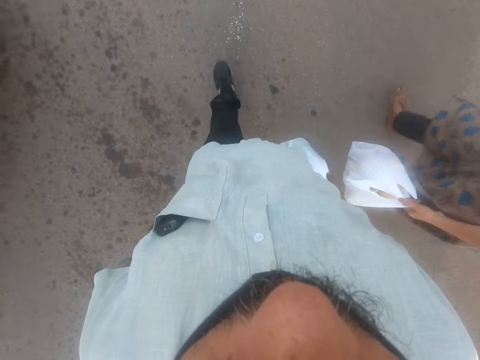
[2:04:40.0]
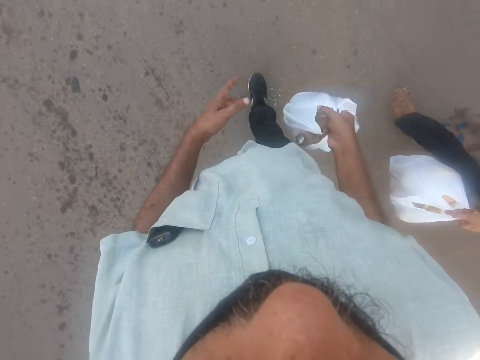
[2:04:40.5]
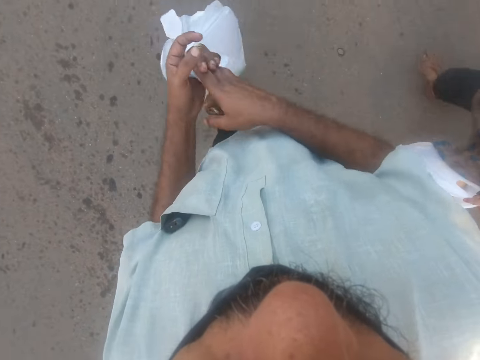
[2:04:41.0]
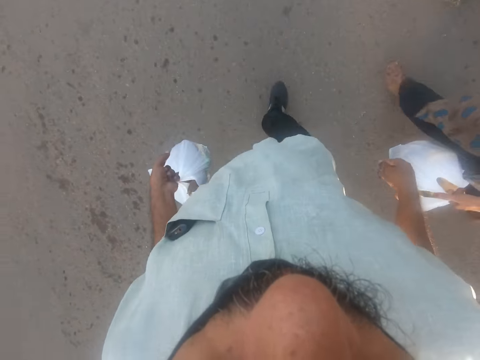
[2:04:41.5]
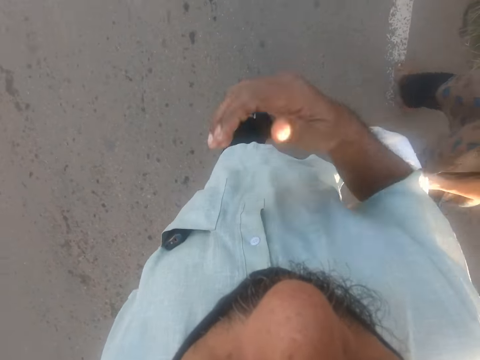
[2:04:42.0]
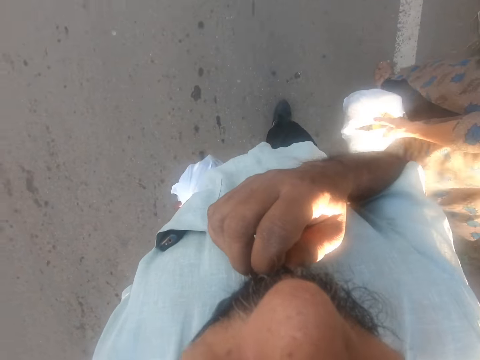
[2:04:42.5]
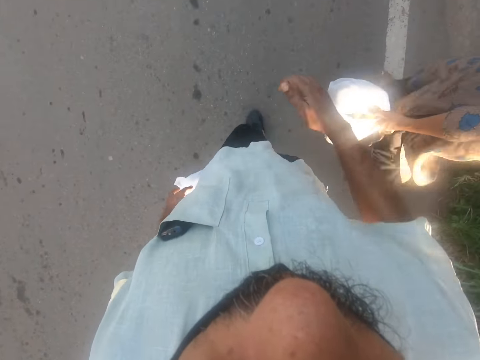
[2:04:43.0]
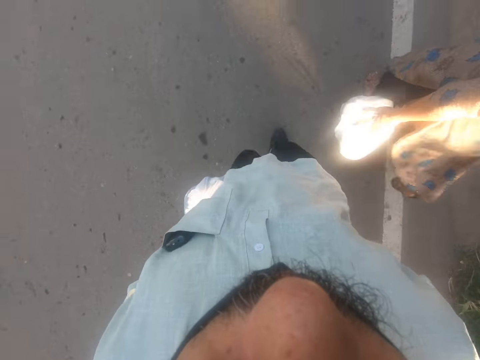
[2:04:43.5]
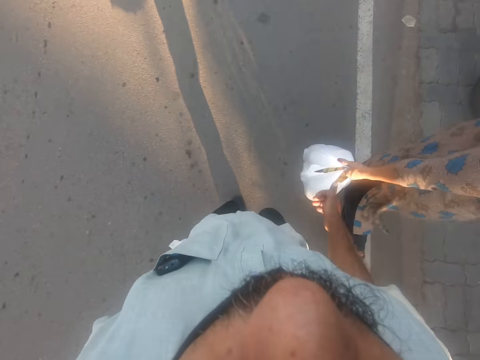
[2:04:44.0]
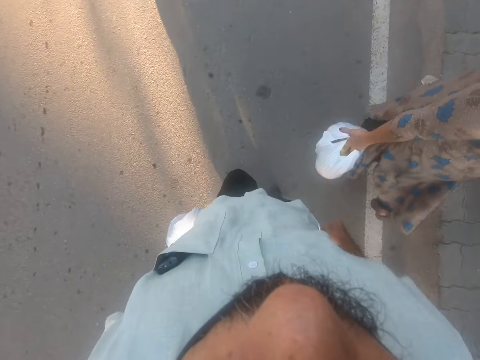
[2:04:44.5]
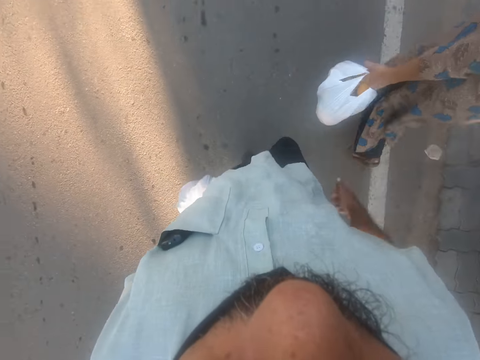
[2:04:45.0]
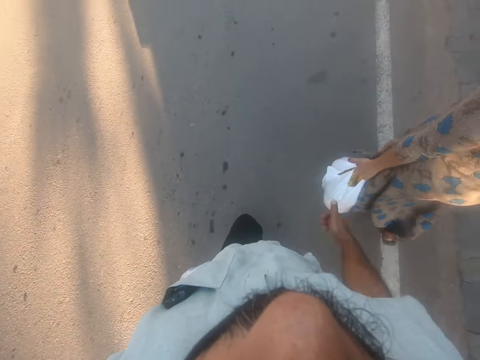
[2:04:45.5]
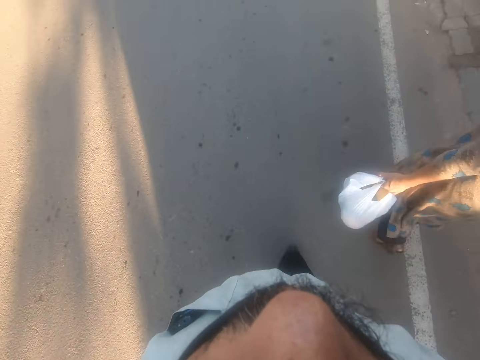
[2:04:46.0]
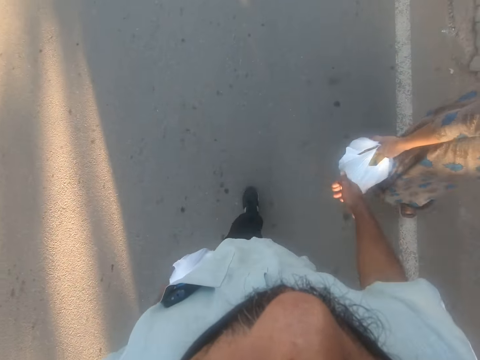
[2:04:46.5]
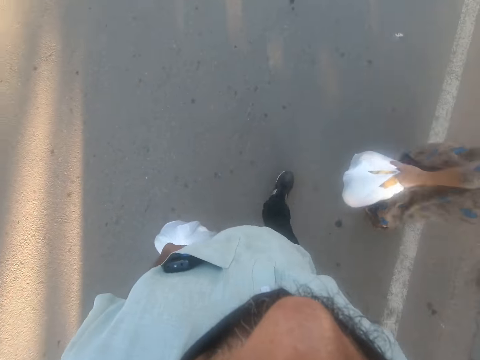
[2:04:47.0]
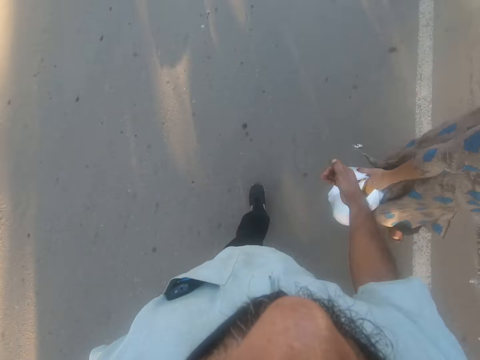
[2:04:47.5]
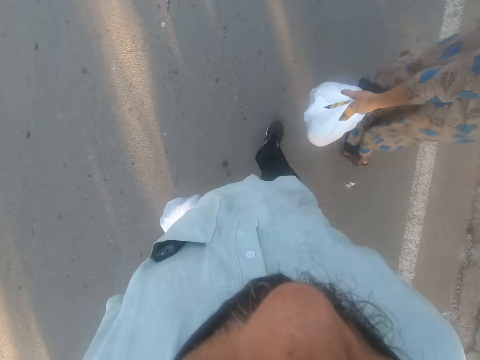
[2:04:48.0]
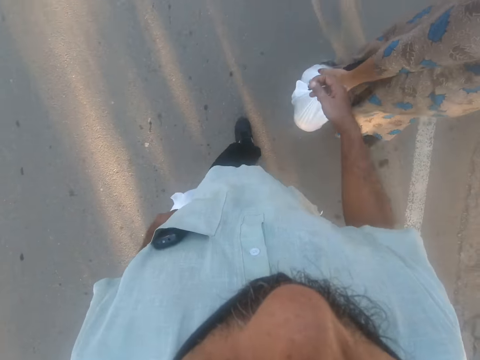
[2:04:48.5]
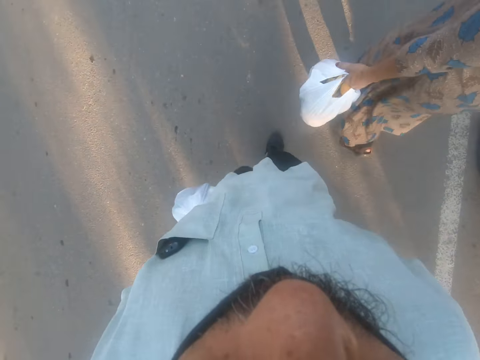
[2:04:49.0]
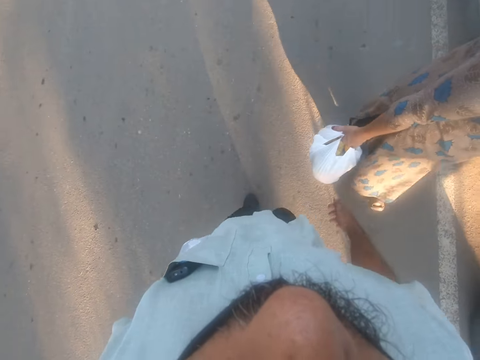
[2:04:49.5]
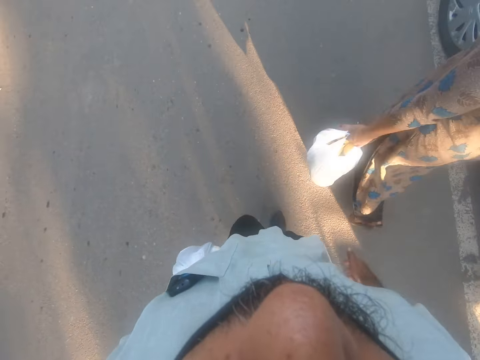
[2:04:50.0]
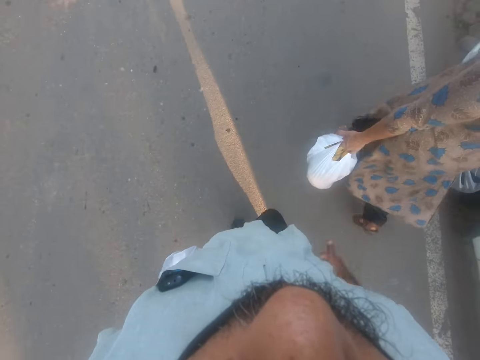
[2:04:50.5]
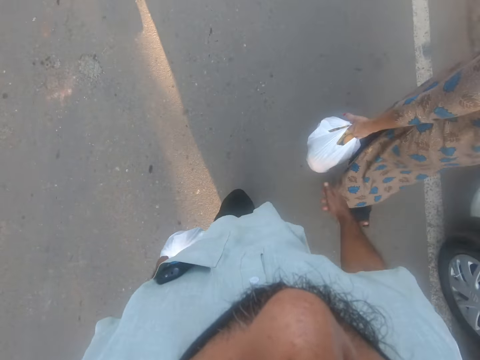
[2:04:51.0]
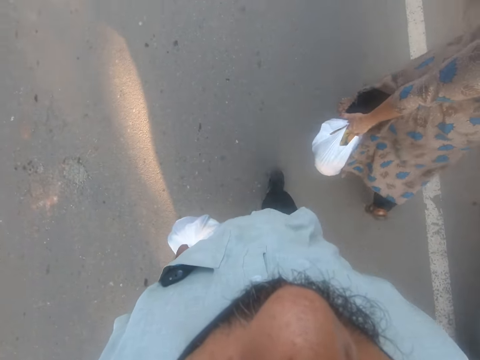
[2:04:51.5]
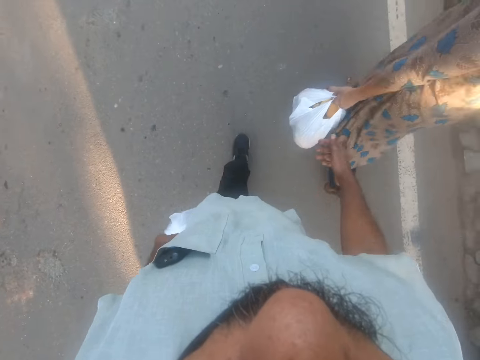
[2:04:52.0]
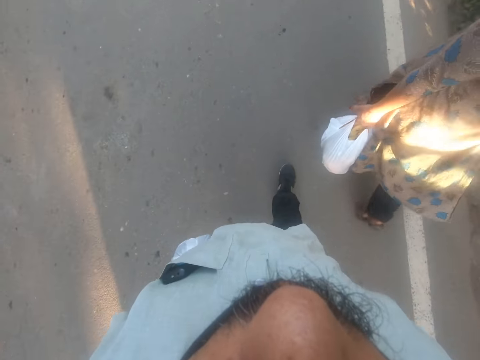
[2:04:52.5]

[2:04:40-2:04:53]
The camera wearer passes the nylon in his right hand to his left hand while walking. He walks forward. He lifts his right hand. He touches his nose with his right hand while walking. He adjusts his face mask. He lowers his right hand. He walks forward. A woman walks beside the camera wearer.

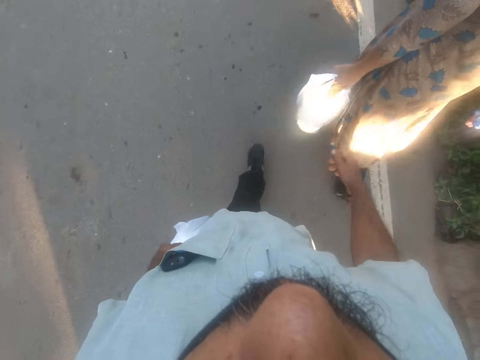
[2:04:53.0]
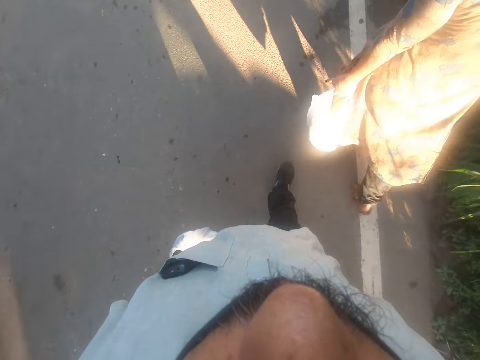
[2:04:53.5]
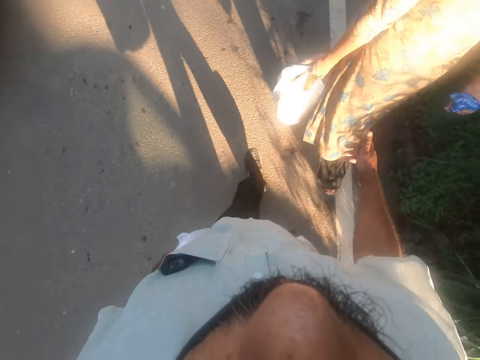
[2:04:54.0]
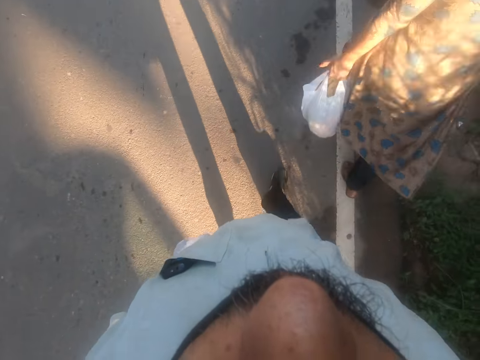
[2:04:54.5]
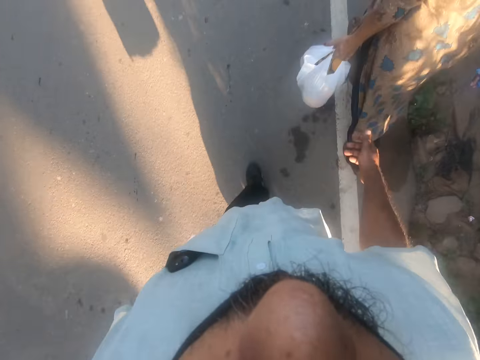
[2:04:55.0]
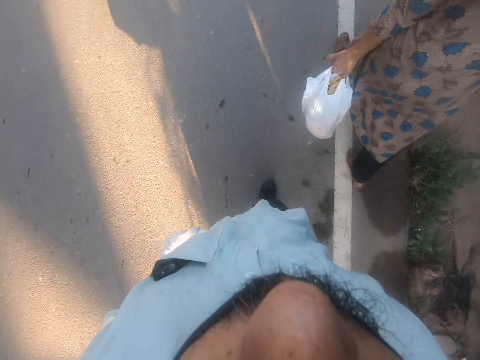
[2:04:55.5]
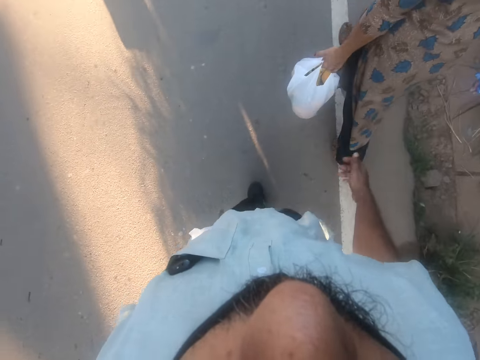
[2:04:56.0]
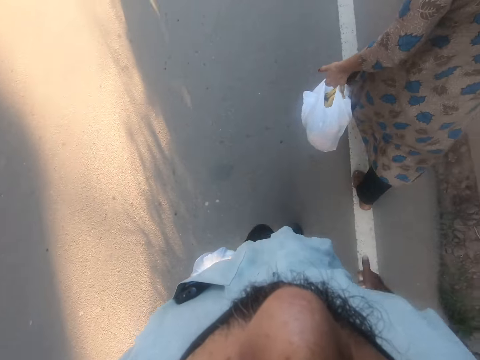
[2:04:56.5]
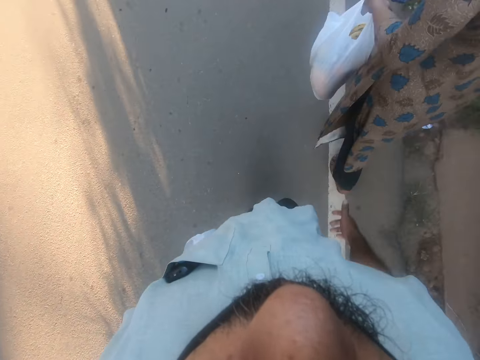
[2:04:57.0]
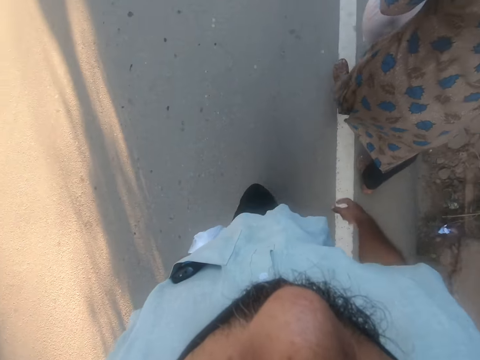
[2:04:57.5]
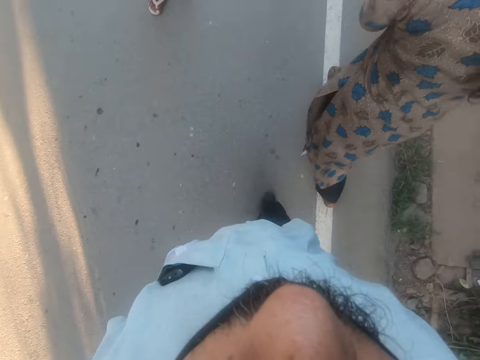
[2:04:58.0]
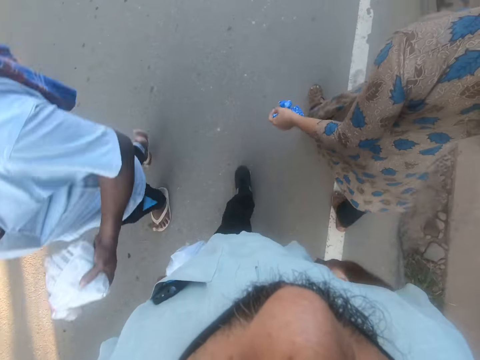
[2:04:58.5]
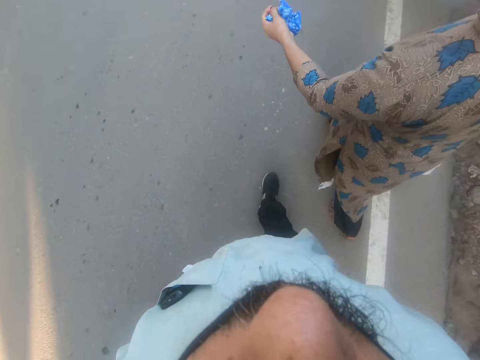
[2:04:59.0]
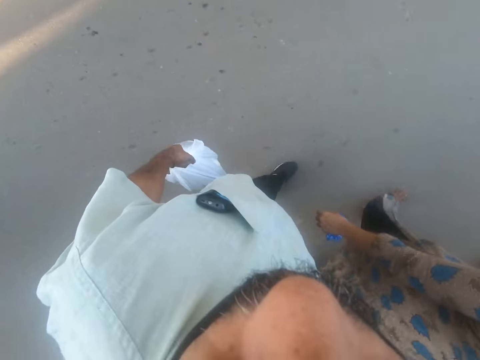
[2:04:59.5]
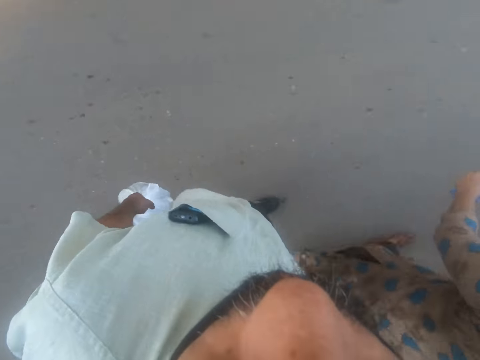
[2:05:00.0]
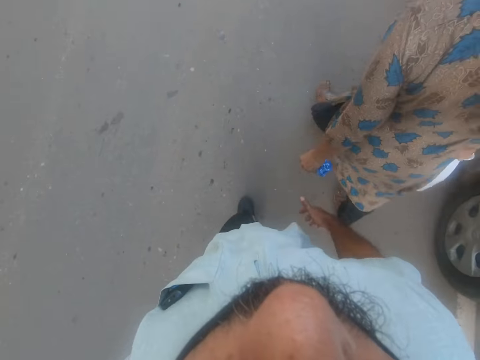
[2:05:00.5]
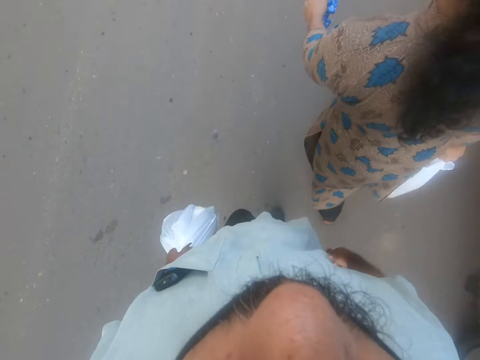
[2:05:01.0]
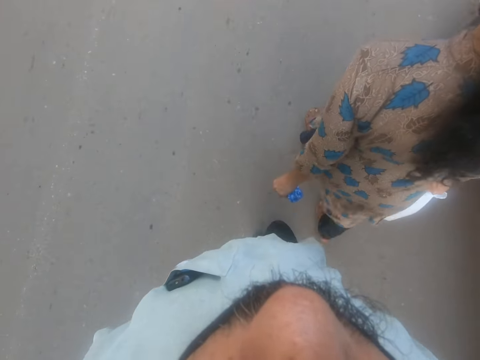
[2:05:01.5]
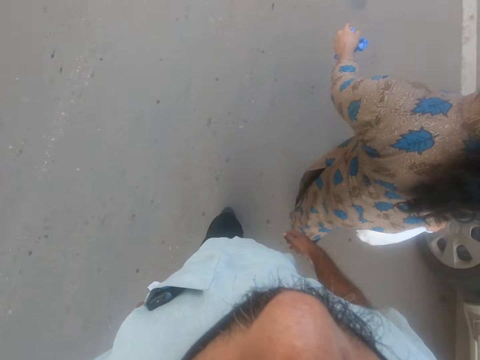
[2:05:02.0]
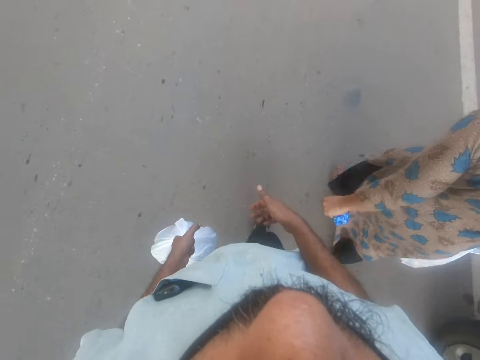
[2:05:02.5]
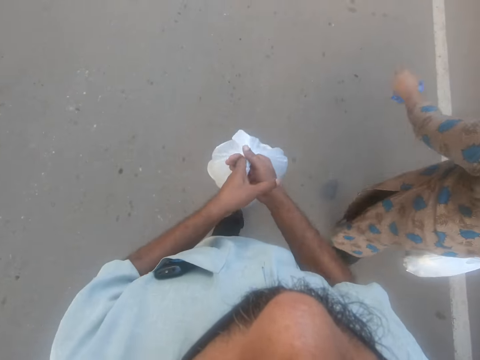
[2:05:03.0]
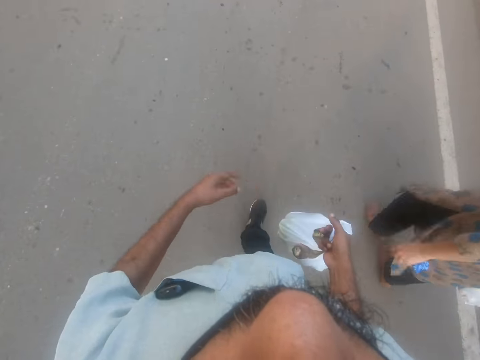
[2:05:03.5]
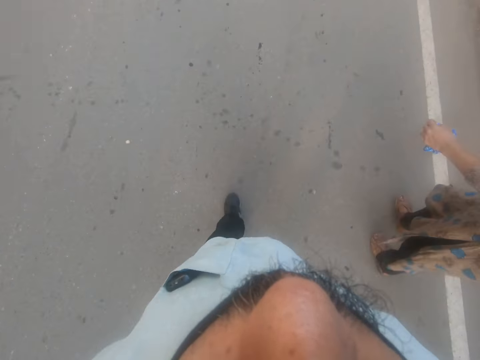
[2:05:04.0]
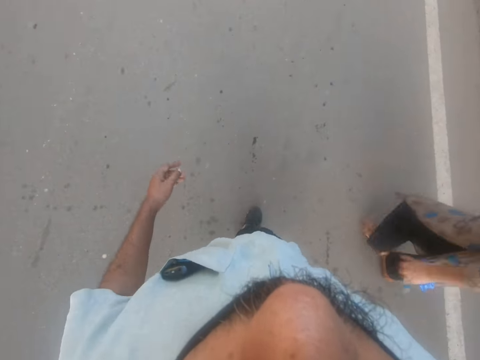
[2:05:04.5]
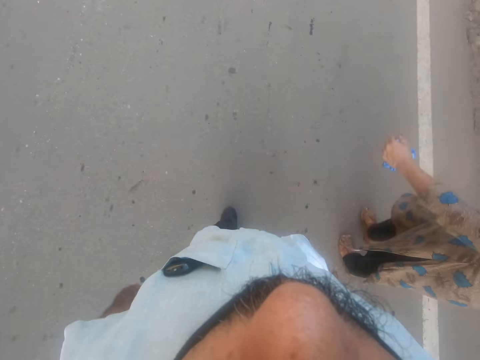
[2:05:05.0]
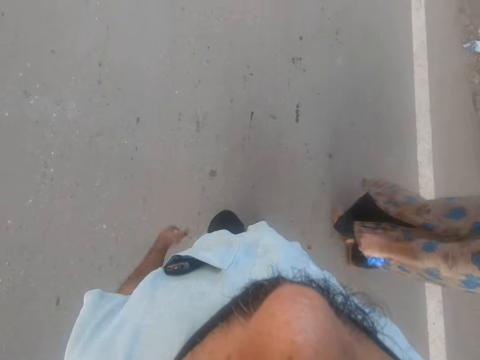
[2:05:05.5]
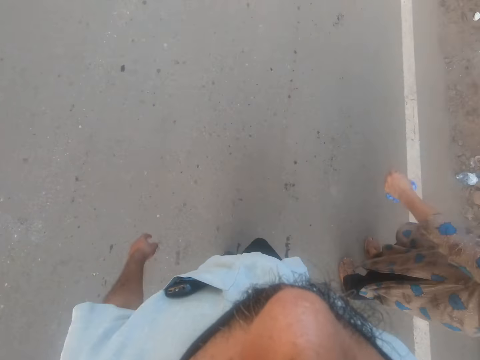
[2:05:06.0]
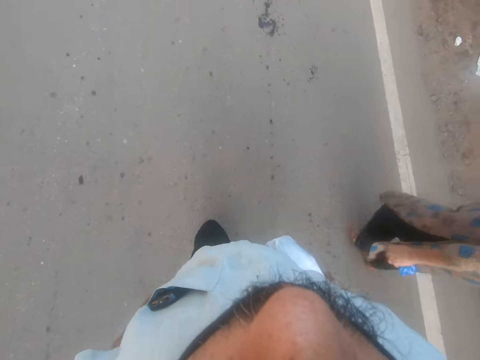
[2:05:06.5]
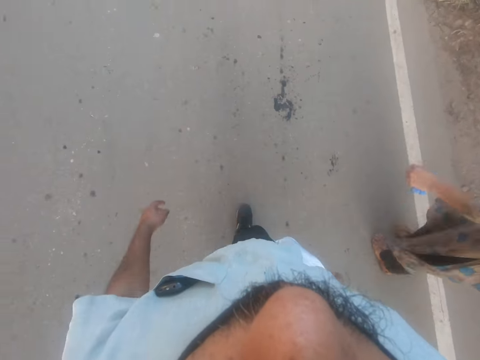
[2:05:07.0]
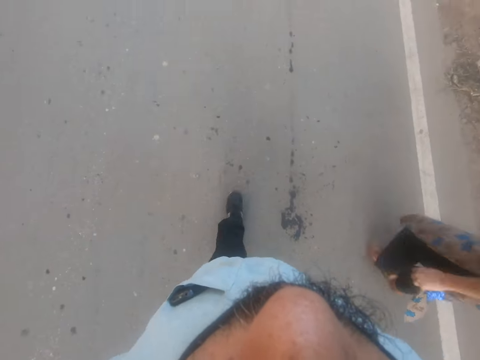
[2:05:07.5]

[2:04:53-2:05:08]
A woman walks in front of the camera wearer. The woman passes a nylon in her left hand to her right hand while walking. A man walks past the camera wearer. The camera wearer walks forward. He passes the nylon in his left hand to his right hand while walking. He walks forward.
